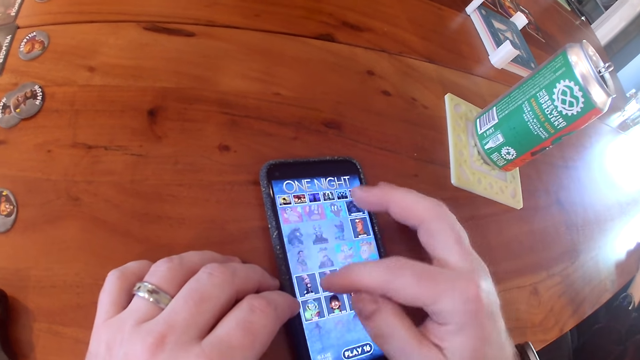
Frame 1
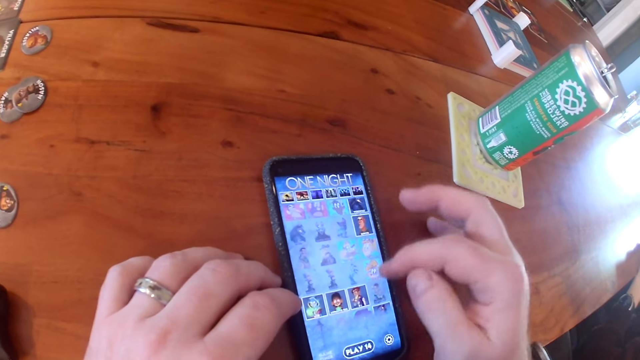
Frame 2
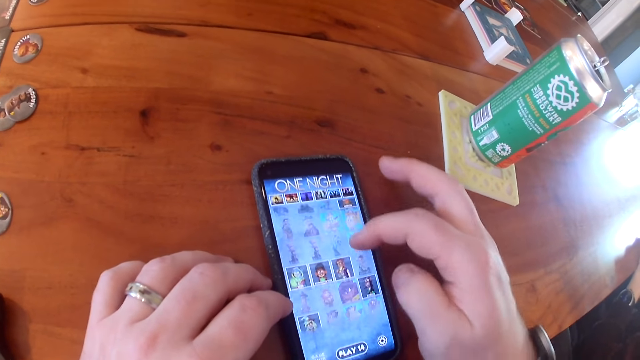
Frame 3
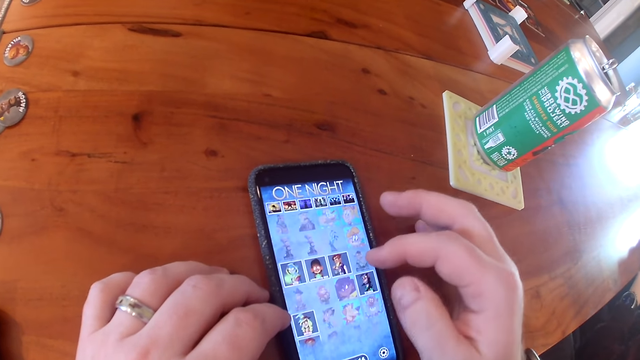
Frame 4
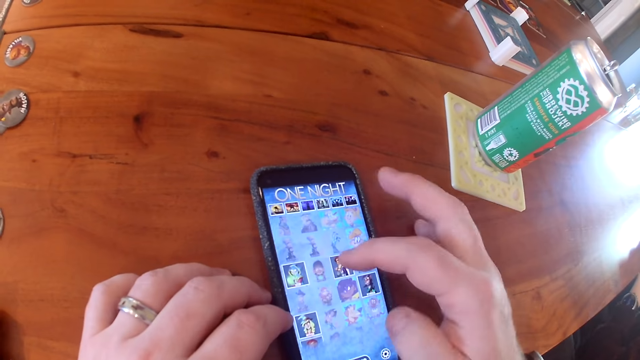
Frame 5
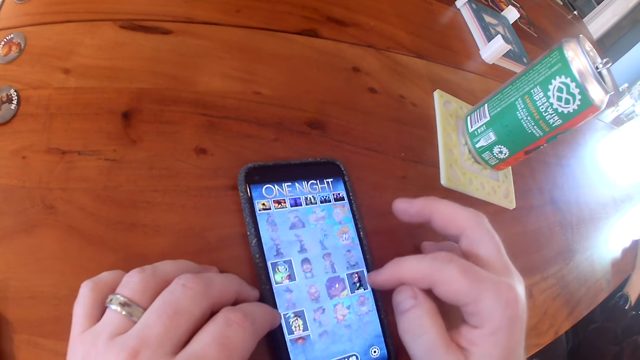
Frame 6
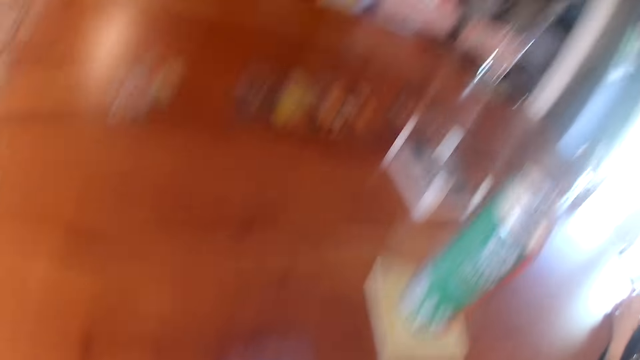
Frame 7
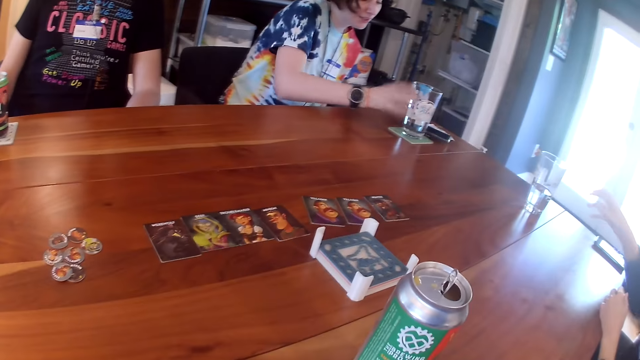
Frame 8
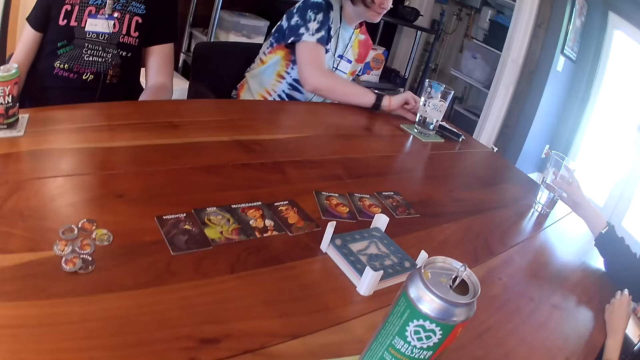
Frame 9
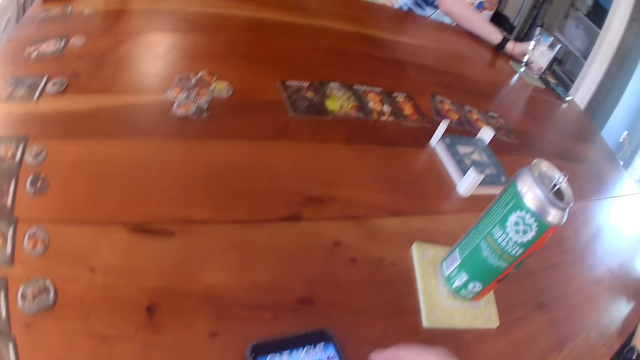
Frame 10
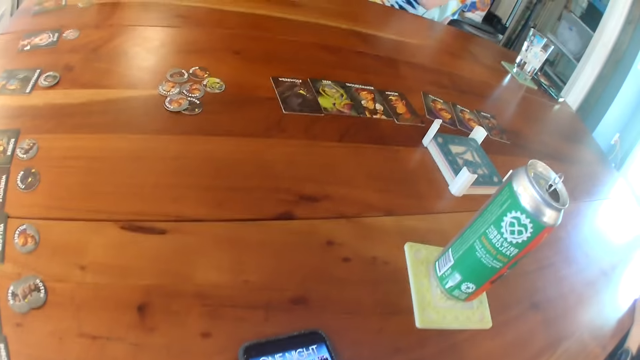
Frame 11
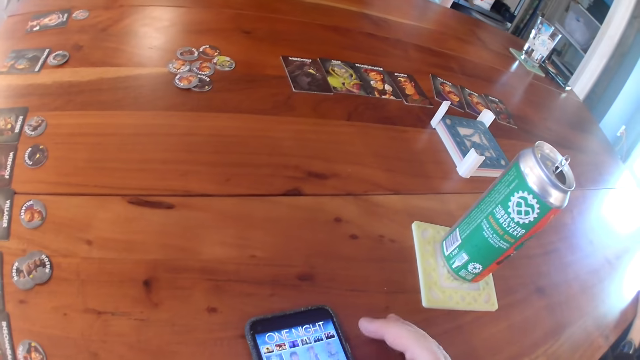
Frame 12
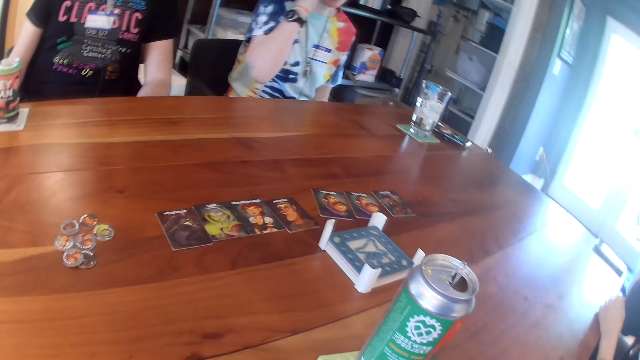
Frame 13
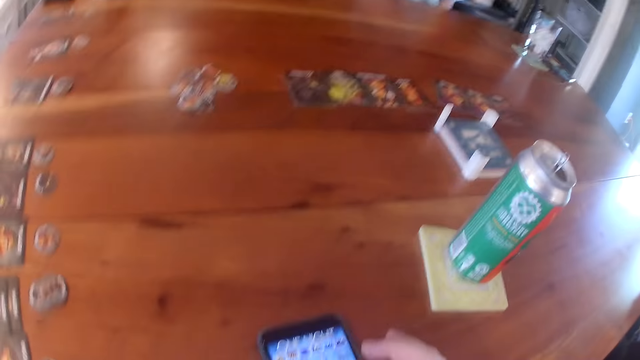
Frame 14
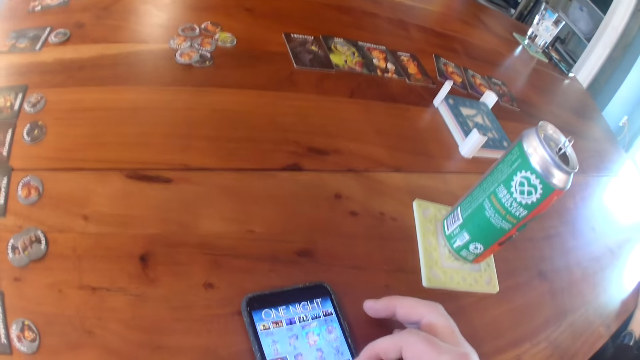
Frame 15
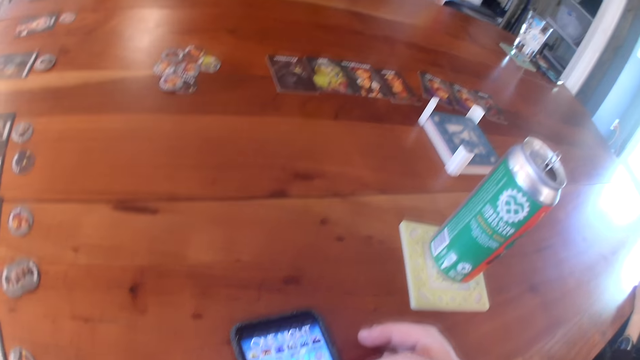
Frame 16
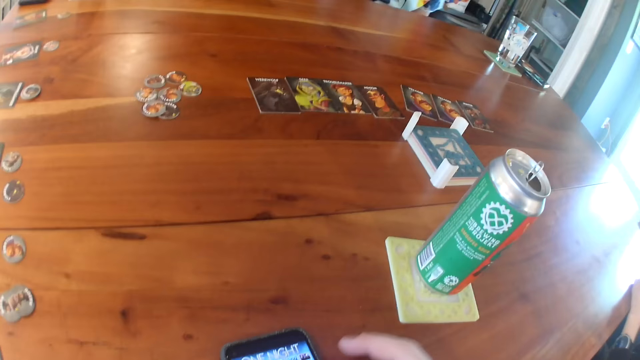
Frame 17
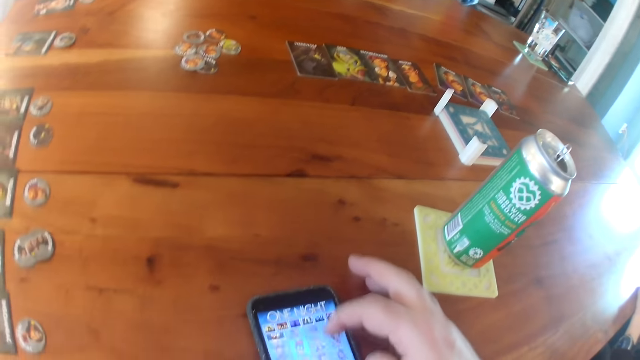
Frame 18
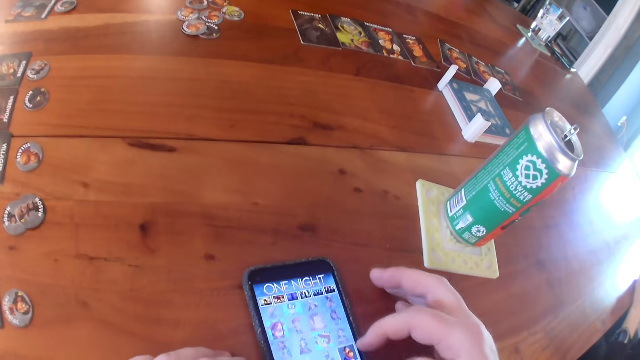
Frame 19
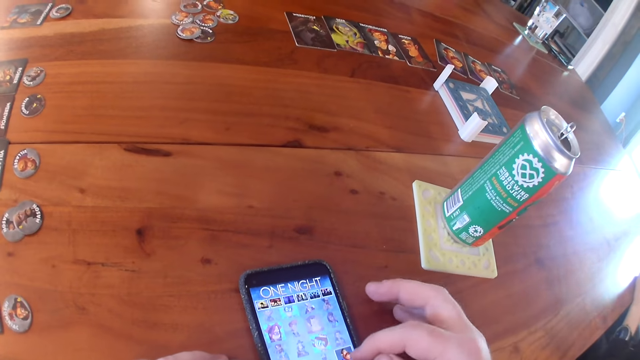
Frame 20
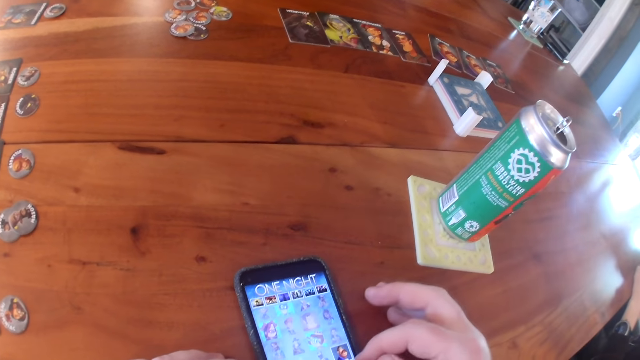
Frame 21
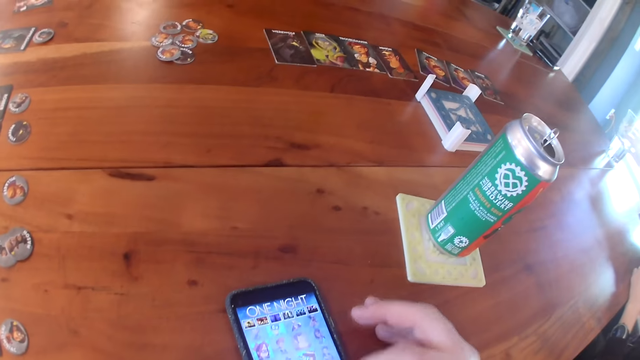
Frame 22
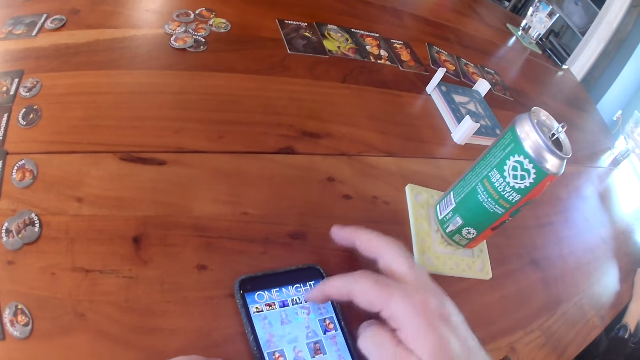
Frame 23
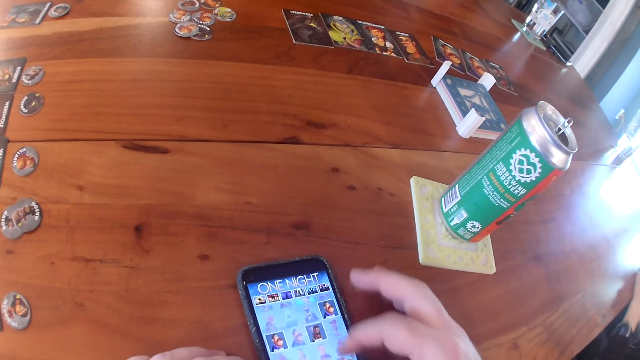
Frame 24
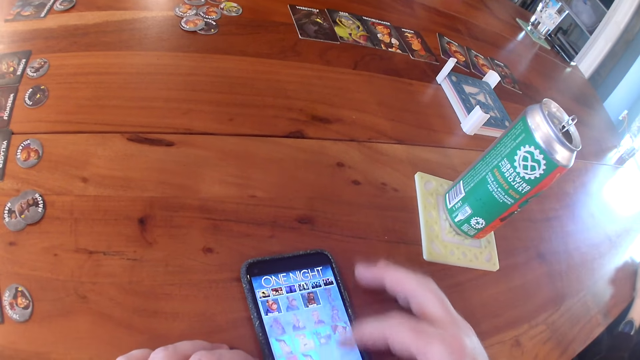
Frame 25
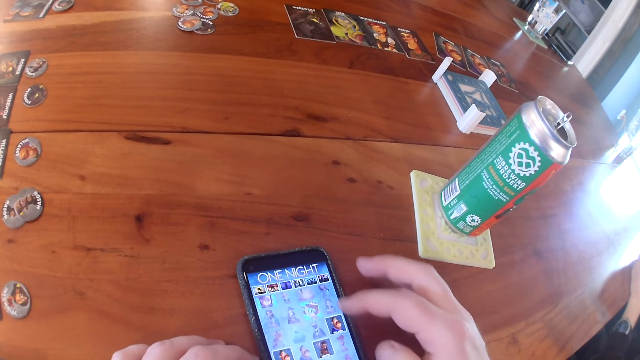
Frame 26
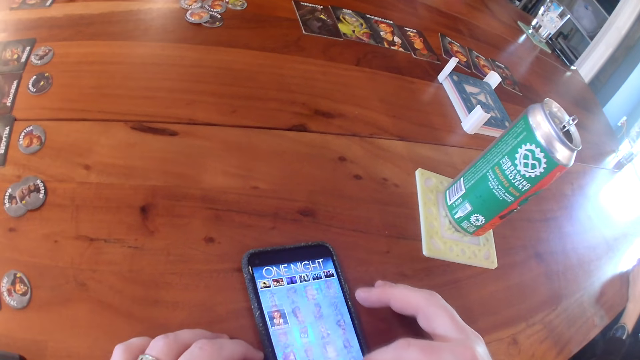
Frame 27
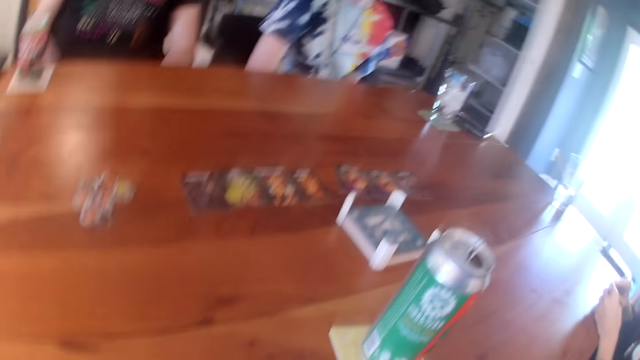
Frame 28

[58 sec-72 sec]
The camera wearer looks around. The woman moves the phone with her right hand. Another woman takes a glass cup from the table with her right hand. The first woman rubs her face with her right hand. The camera wearer operates the phone. The other woman drops the glass cup on the table.

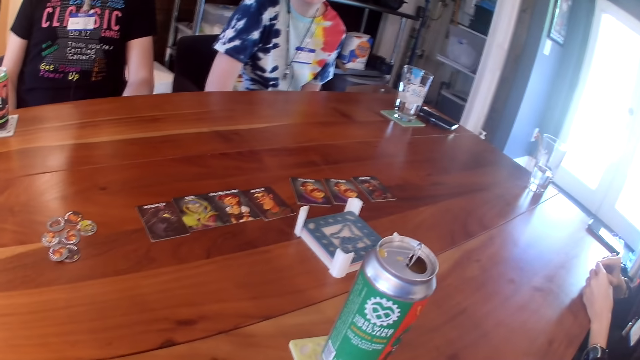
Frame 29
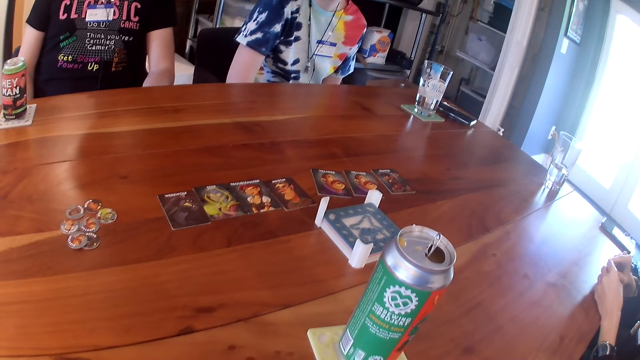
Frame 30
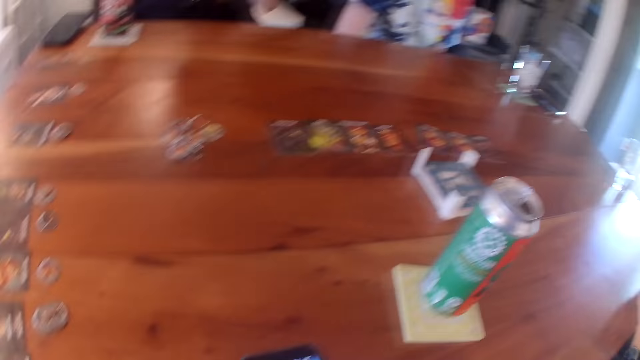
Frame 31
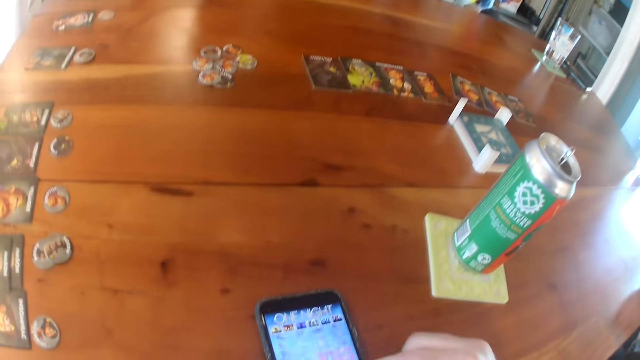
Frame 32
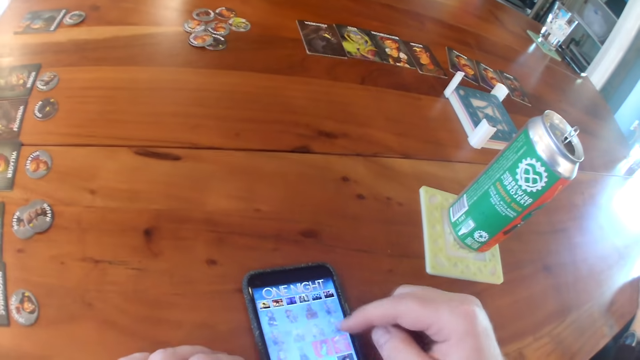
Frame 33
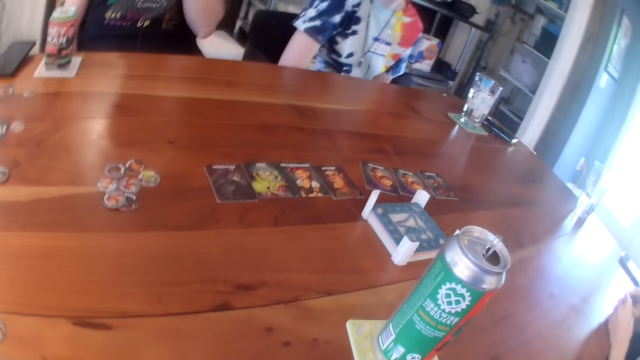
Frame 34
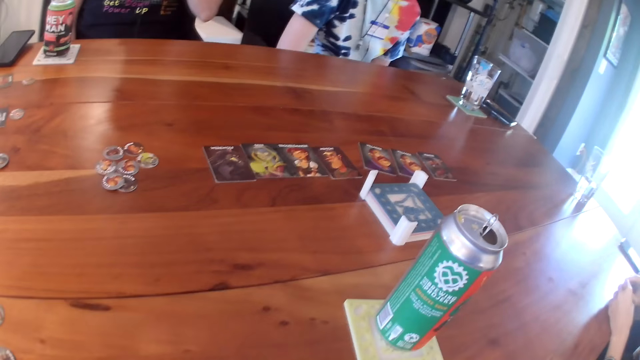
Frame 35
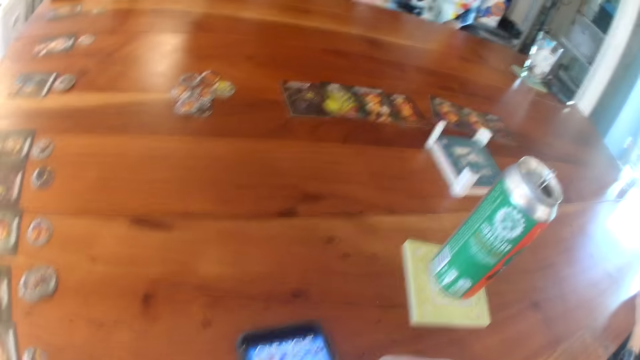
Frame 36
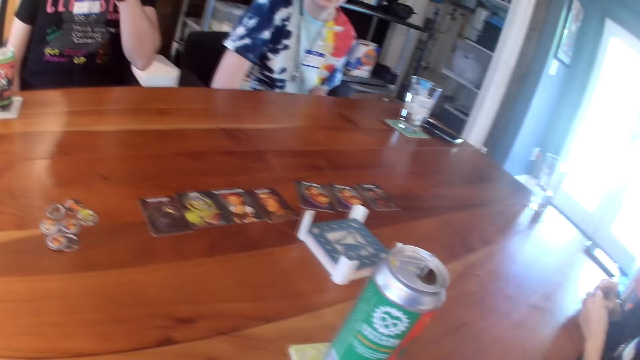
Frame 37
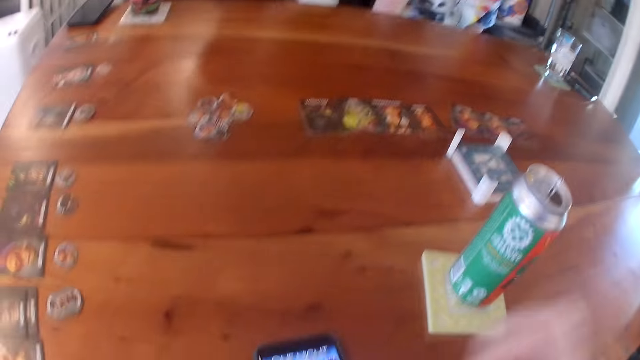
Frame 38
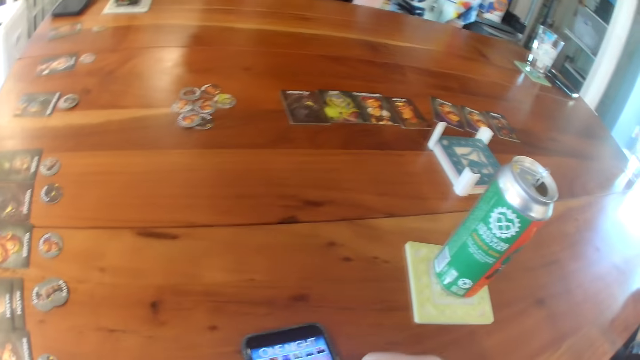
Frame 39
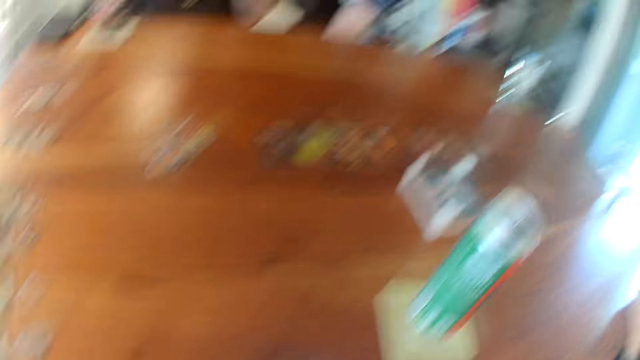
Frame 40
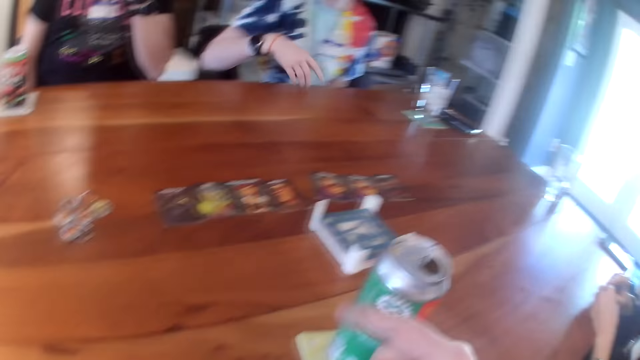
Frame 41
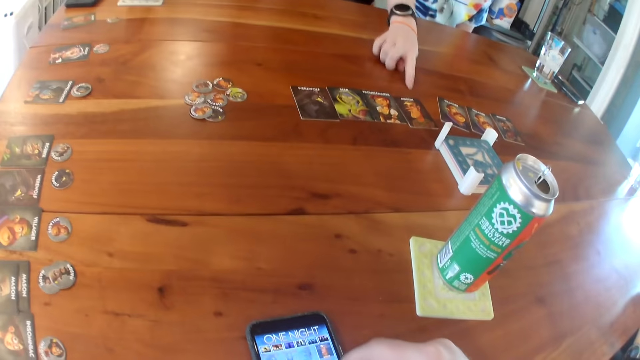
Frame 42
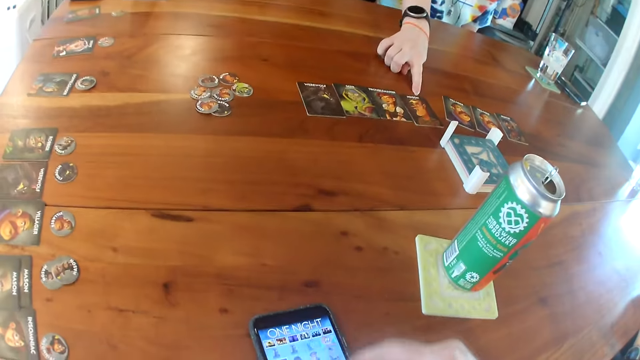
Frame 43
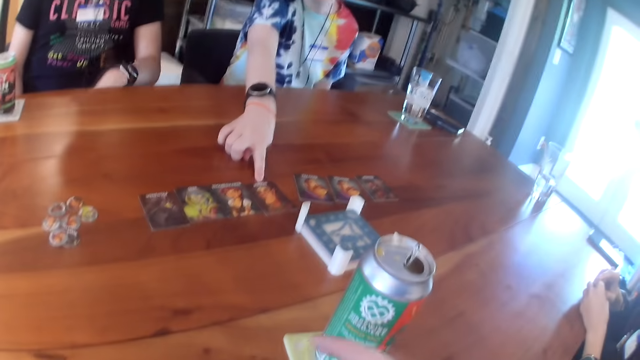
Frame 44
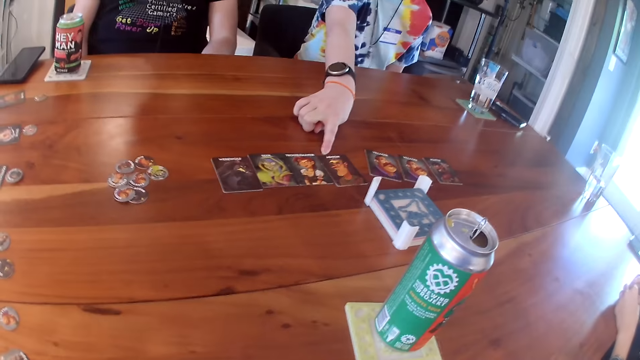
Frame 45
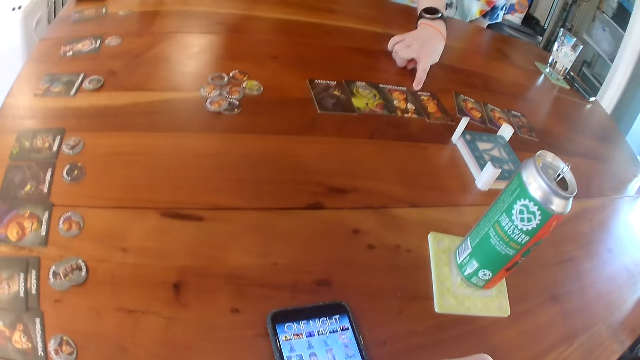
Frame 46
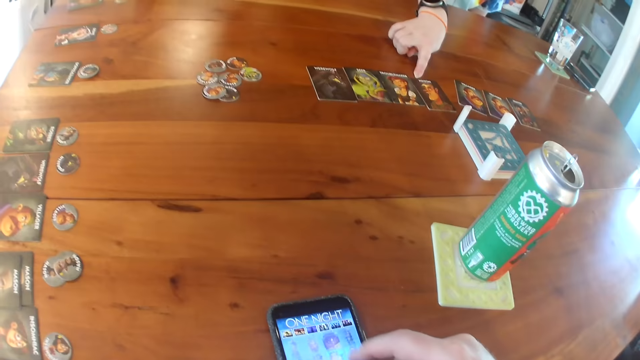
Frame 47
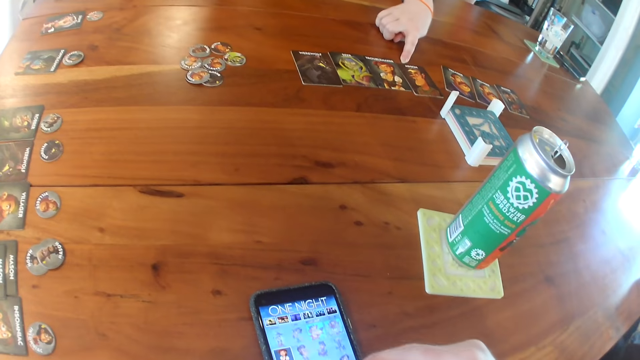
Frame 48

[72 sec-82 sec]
The man touches his face with his left hand. The woman touches a card on the table with her right hand.
